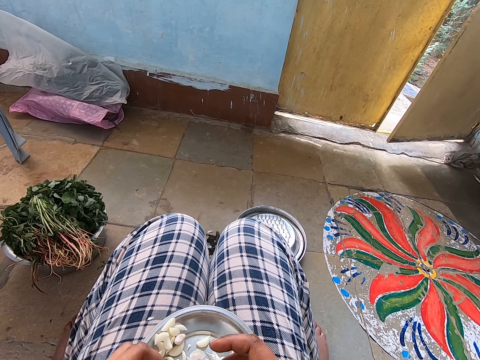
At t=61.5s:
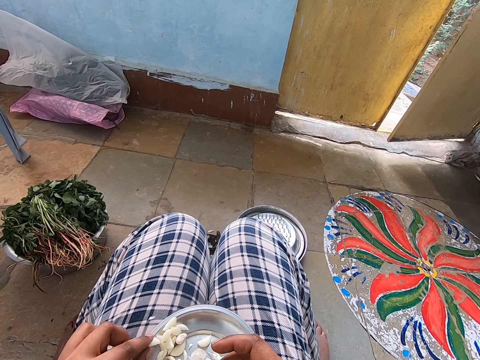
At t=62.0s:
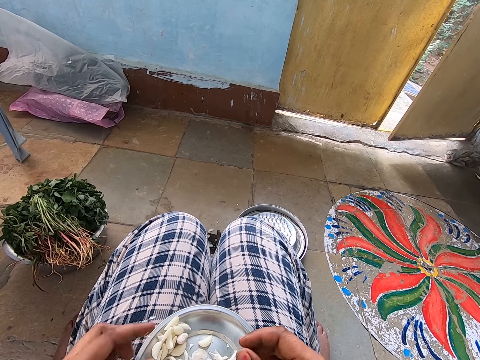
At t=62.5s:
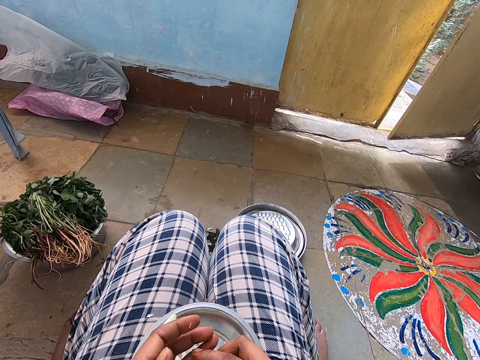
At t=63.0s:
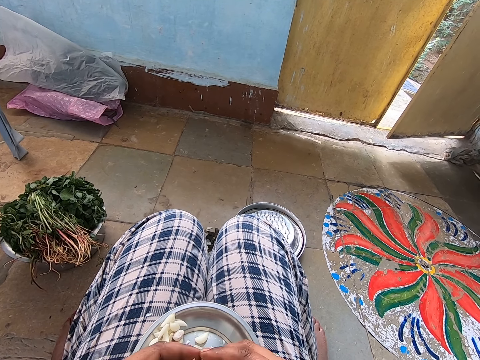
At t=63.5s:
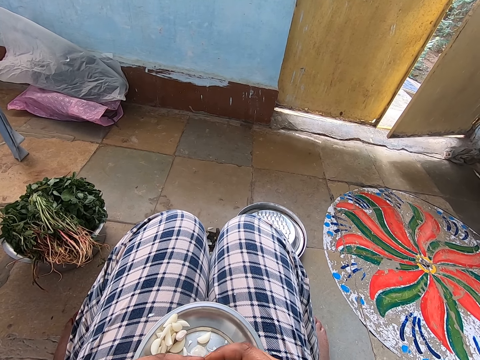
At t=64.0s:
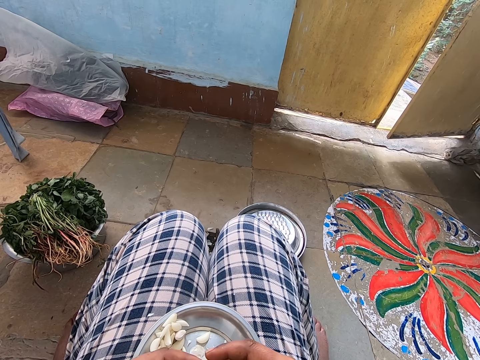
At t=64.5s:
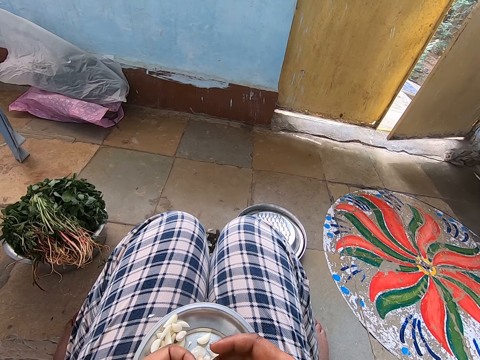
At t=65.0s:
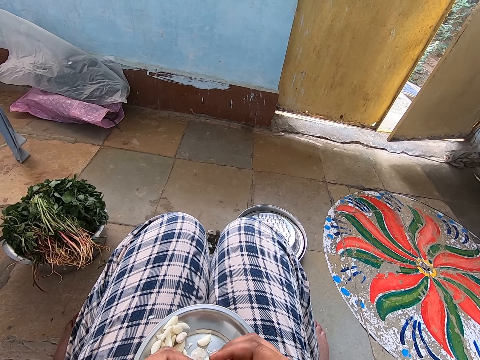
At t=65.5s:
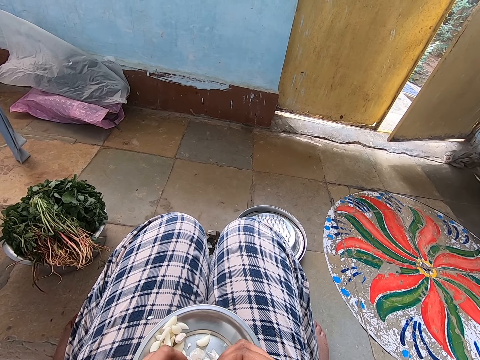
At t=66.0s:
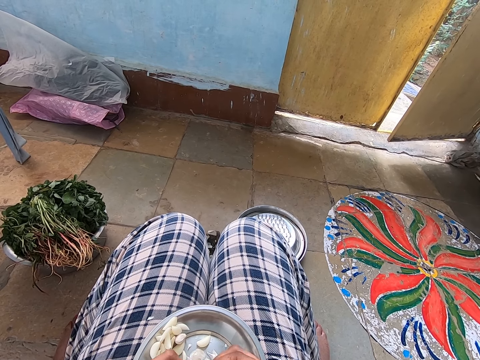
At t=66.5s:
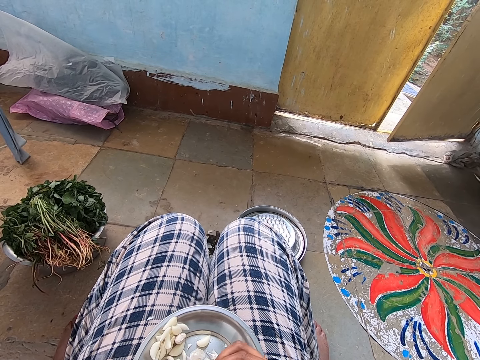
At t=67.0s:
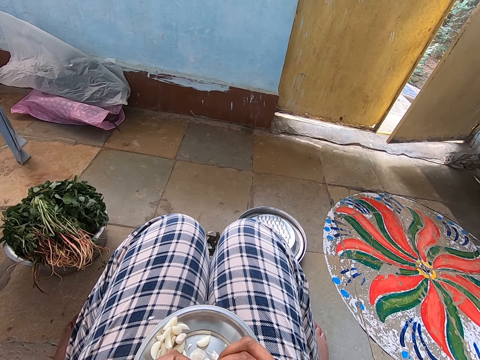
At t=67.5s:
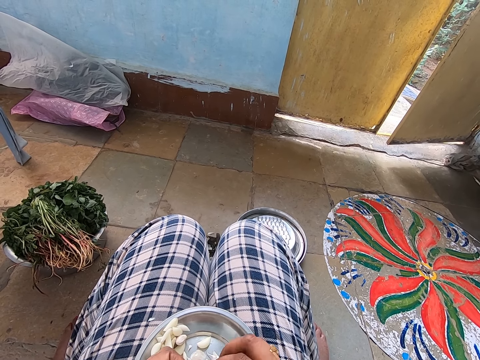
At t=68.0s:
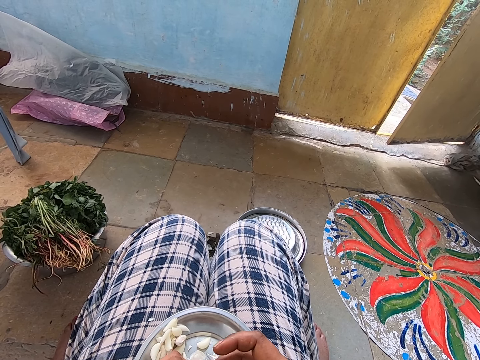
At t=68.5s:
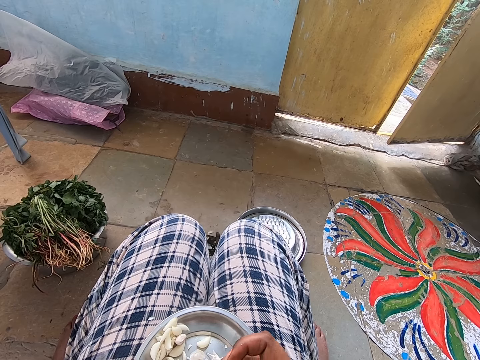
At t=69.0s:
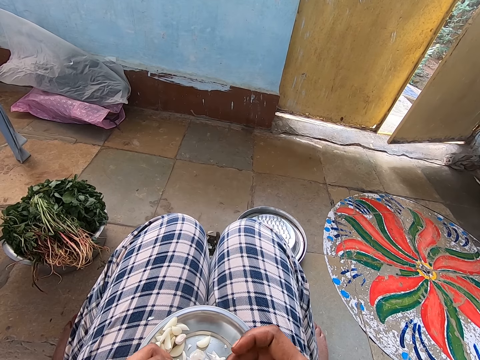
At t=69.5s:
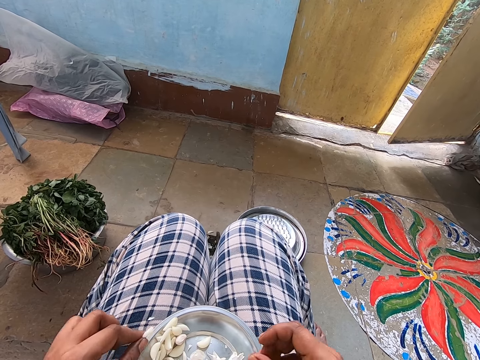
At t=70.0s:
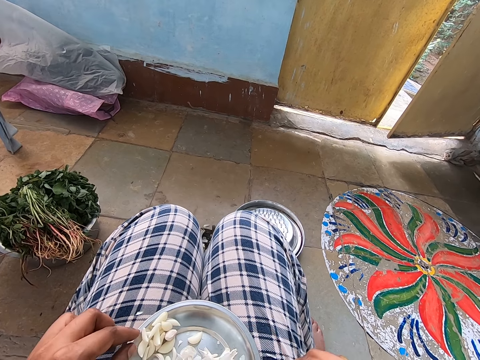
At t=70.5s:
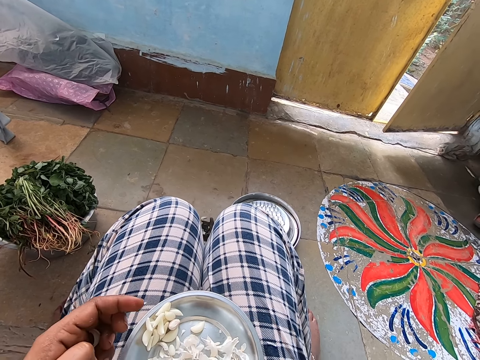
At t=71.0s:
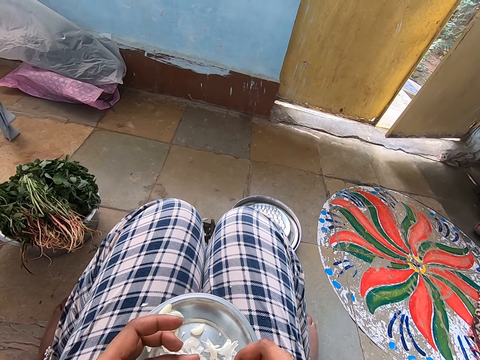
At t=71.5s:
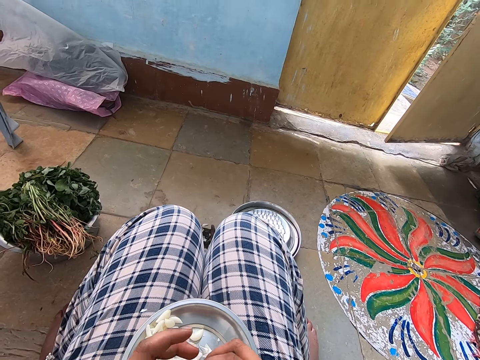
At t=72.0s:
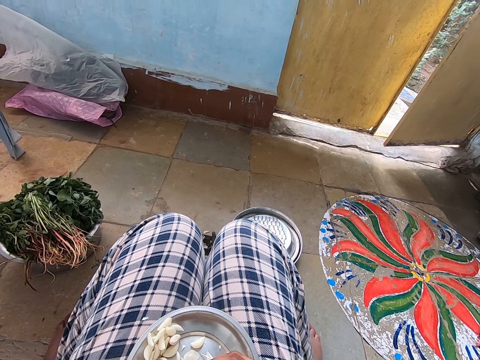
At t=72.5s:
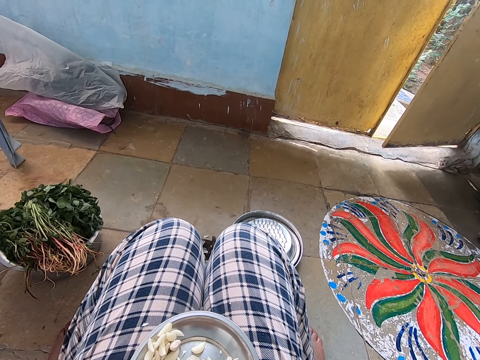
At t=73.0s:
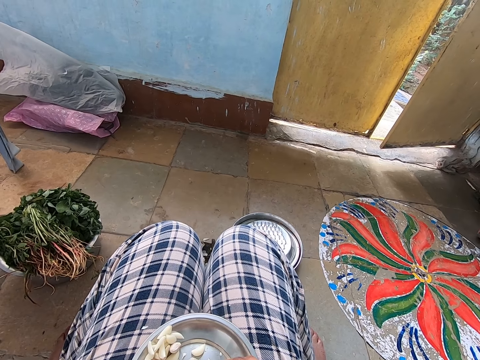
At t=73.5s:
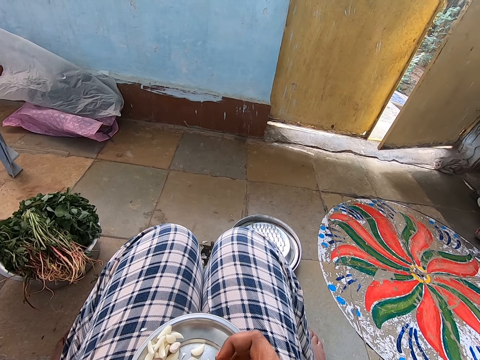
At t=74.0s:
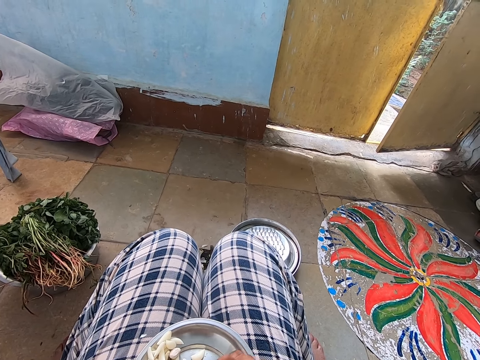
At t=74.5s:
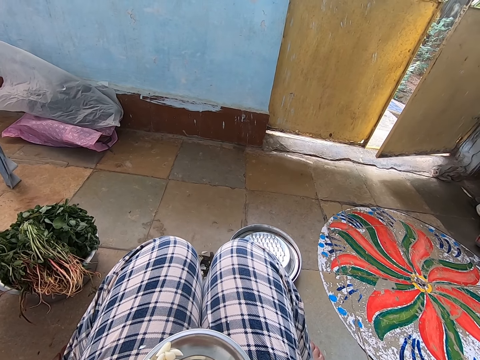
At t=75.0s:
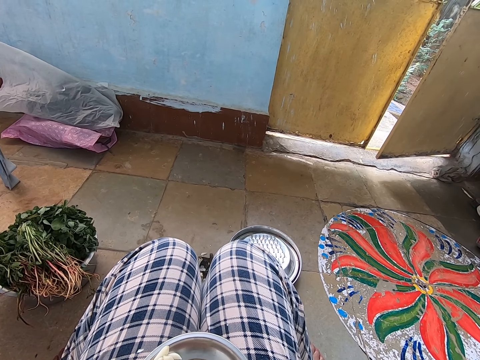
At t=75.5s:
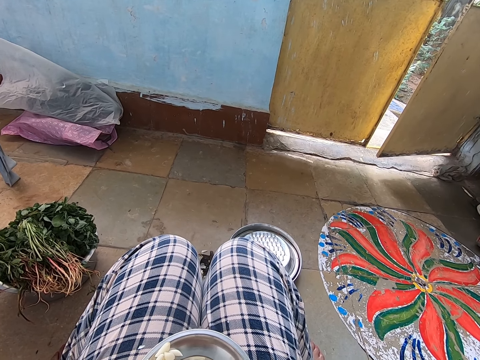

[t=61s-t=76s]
The camera wearer places the garlic on the plate. They peel the garlic. They place the garlic on the plate. They peel the garlic.

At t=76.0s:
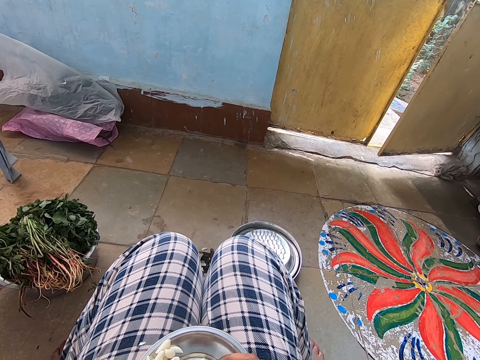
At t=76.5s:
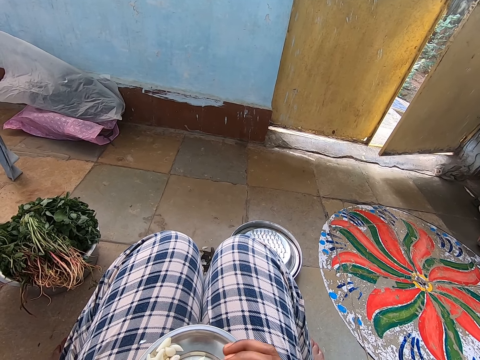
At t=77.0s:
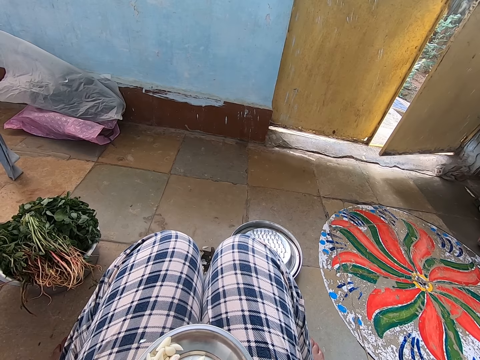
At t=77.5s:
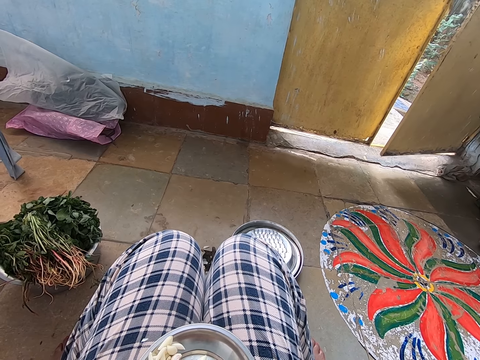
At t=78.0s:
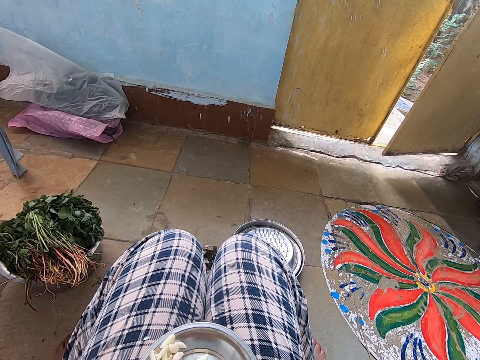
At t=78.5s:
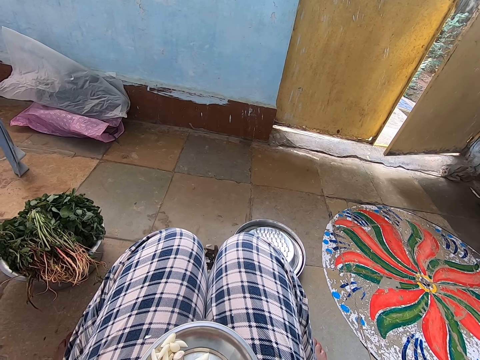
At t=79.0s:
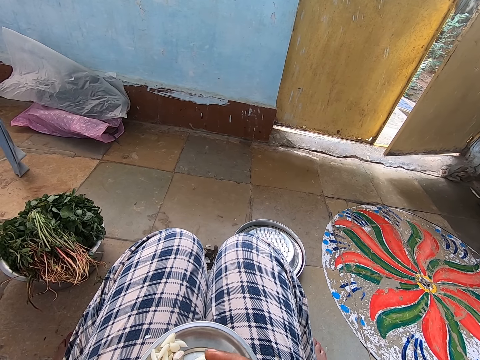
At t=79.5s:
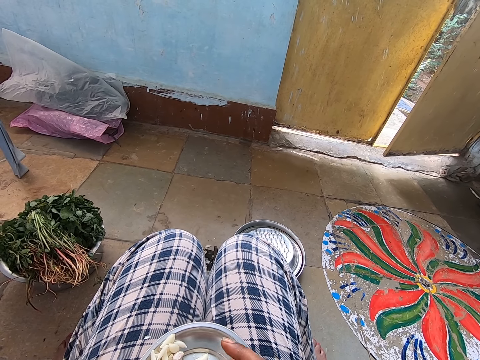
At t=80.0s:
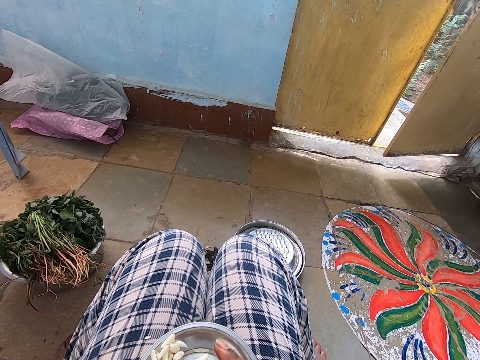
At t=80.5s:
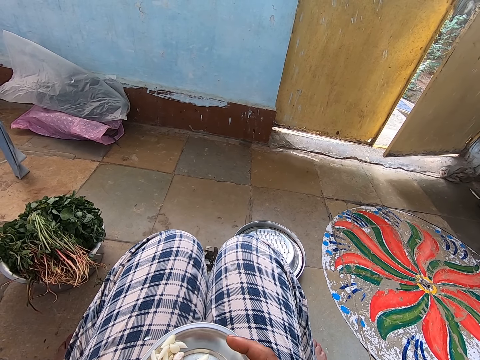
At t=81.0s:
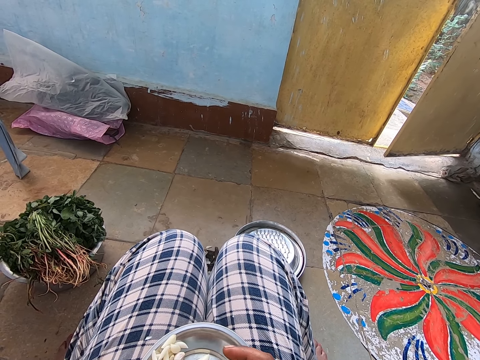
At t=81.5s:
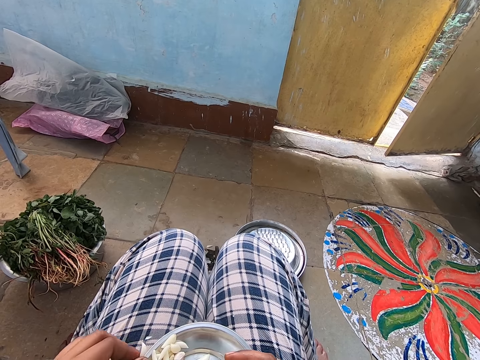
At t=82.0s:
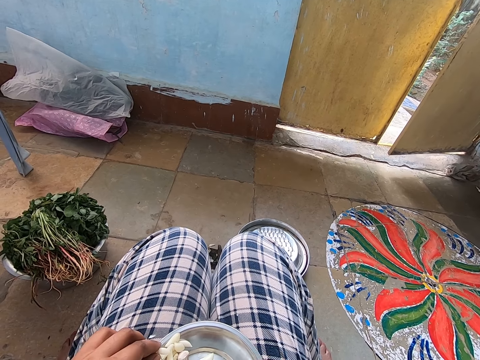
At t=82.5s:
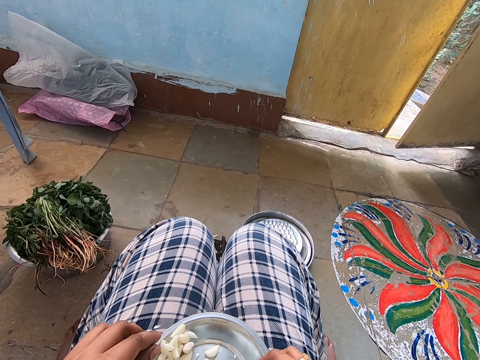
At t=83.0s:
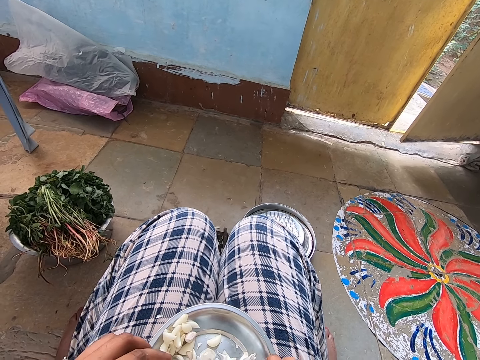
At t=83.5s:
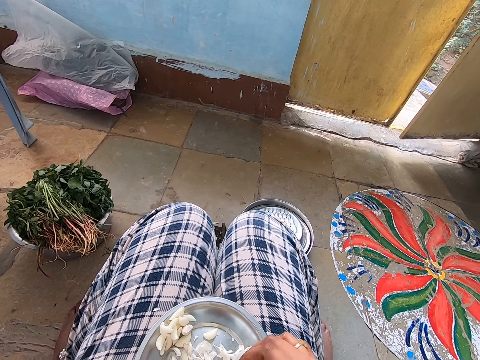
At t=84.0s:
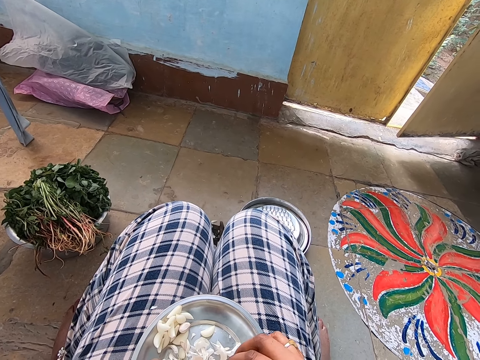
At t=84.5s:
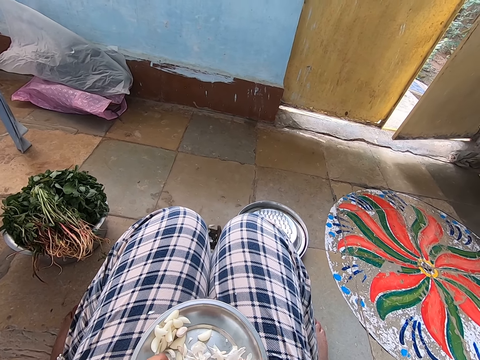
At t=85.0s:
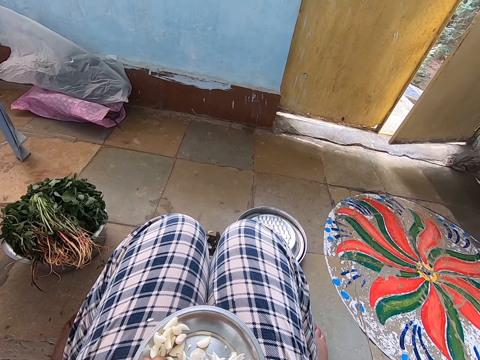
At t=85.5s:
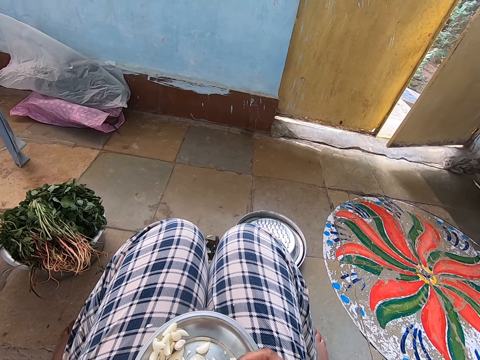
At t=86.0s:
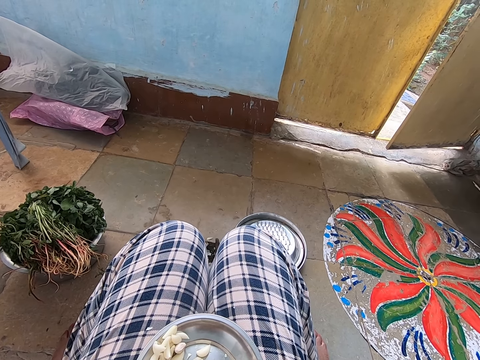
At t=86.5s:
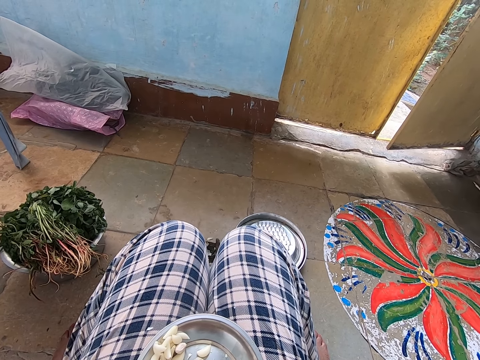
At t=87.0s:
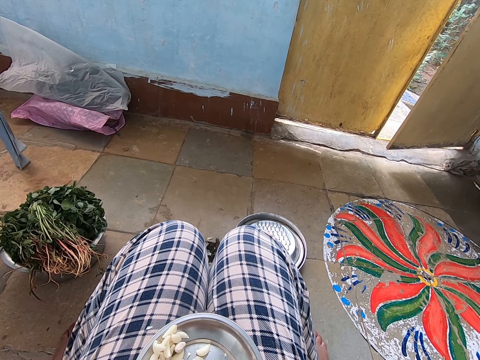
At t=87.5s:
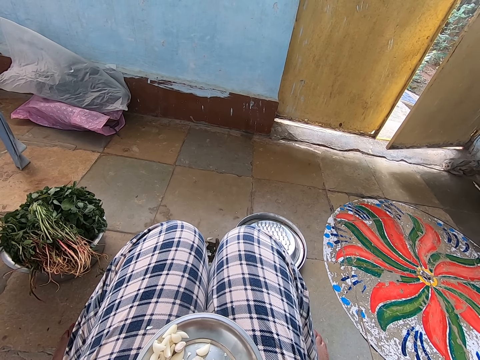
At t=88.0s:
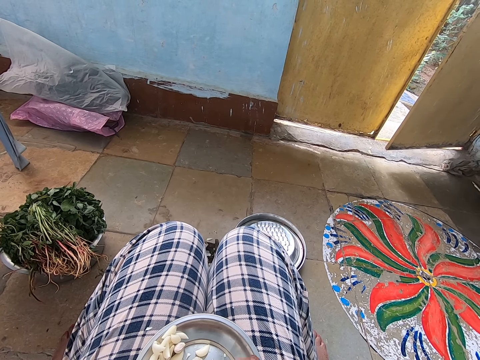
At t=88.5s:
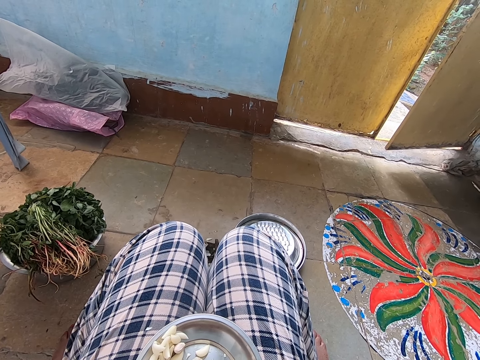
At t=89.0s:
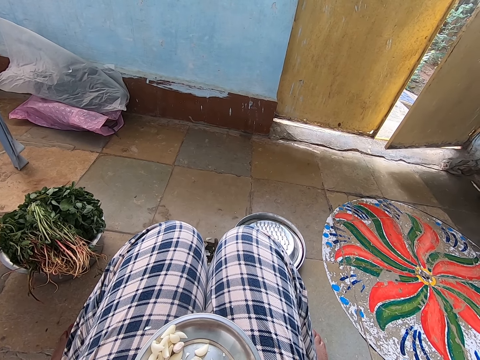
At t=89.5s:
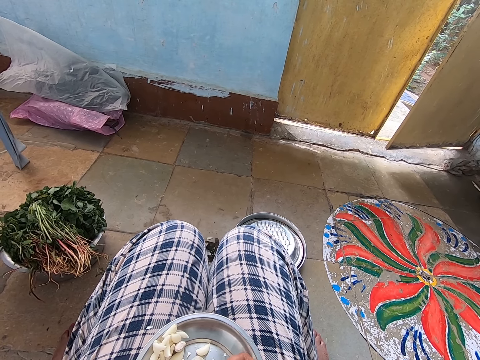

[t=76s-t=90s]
The camera wearer places the garlic on the plate. They stare at the plate.
